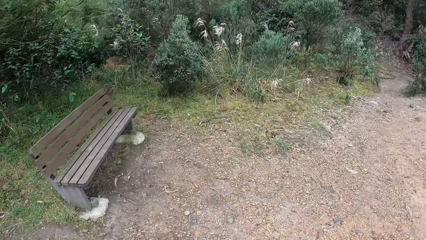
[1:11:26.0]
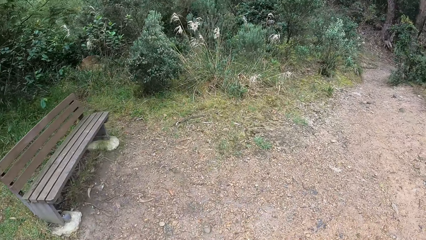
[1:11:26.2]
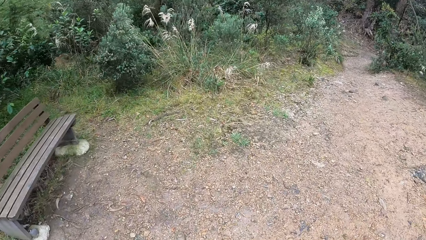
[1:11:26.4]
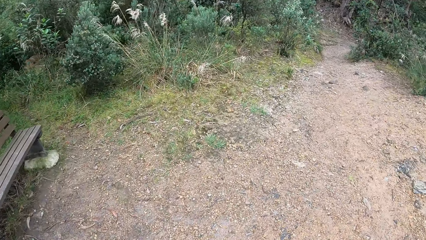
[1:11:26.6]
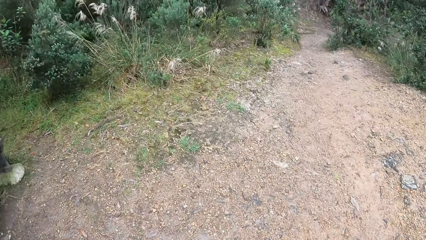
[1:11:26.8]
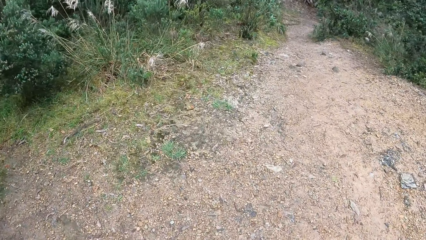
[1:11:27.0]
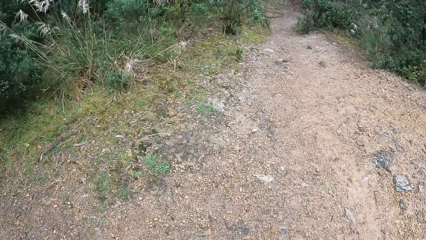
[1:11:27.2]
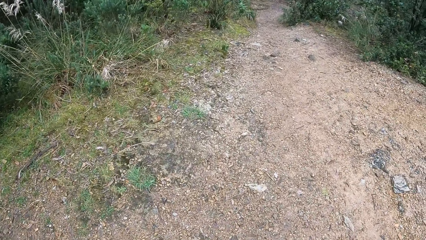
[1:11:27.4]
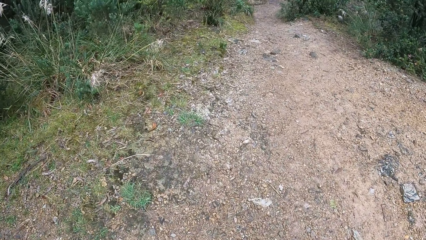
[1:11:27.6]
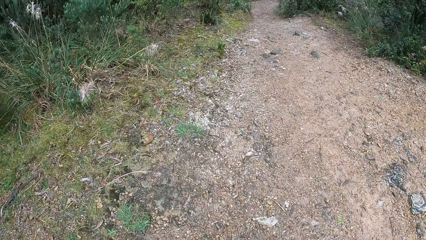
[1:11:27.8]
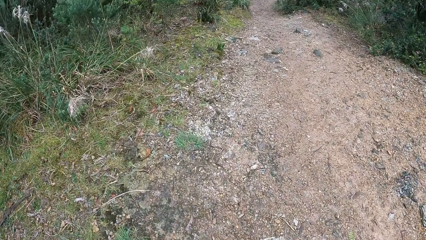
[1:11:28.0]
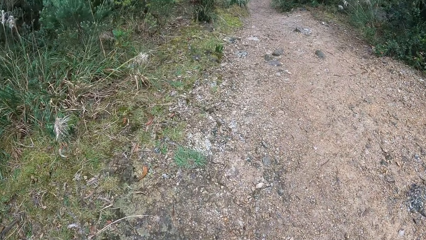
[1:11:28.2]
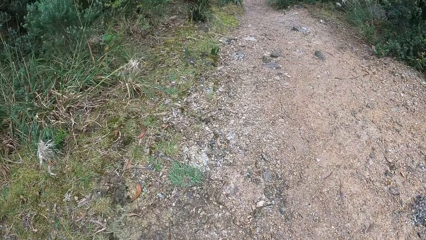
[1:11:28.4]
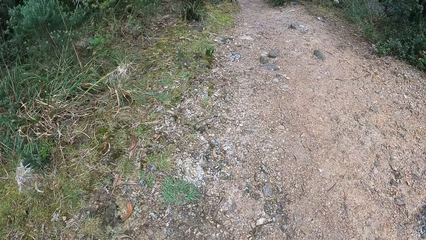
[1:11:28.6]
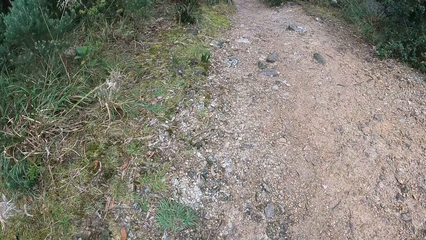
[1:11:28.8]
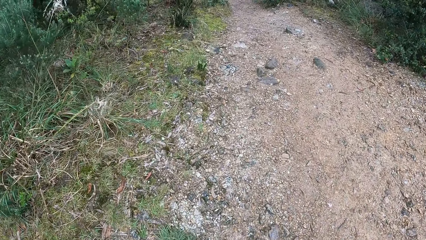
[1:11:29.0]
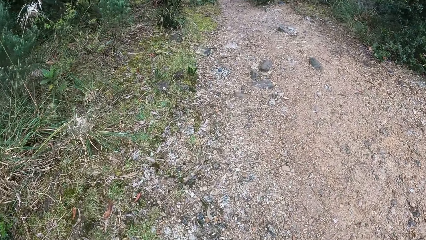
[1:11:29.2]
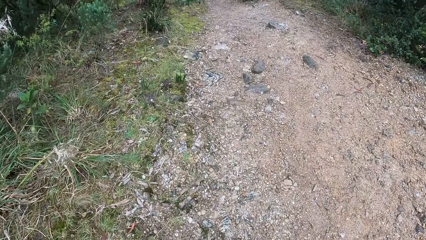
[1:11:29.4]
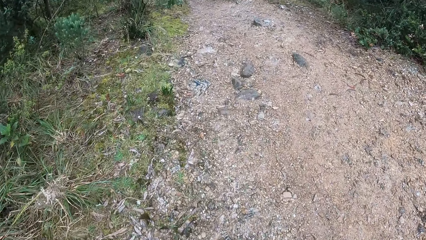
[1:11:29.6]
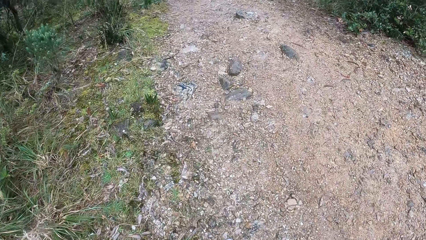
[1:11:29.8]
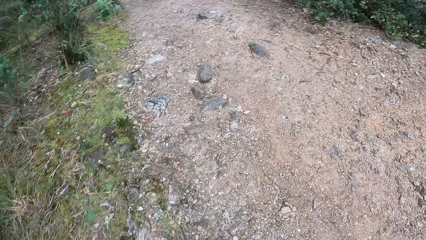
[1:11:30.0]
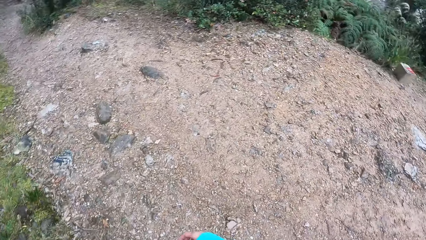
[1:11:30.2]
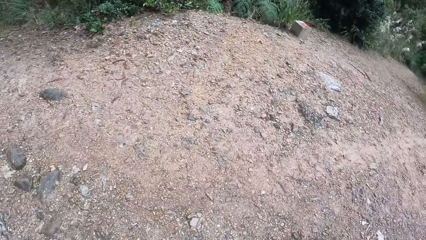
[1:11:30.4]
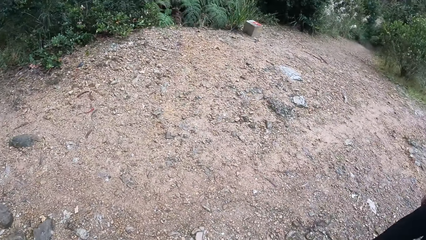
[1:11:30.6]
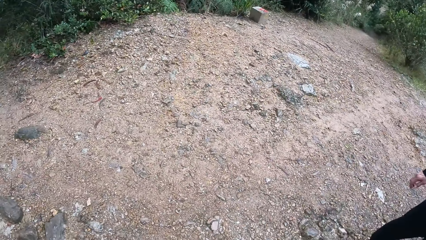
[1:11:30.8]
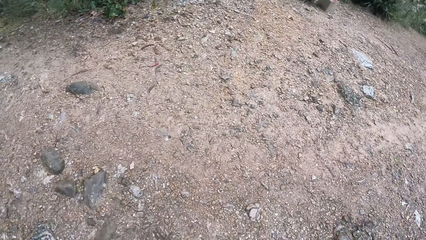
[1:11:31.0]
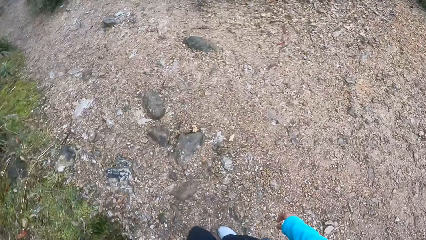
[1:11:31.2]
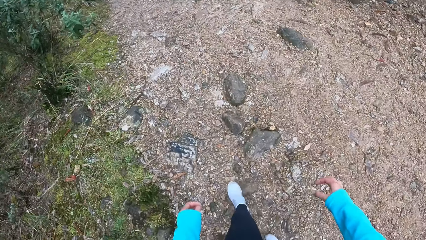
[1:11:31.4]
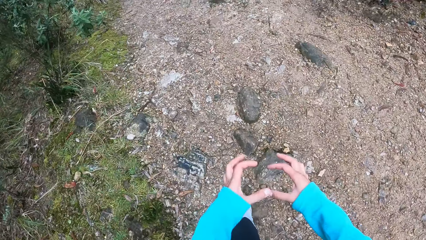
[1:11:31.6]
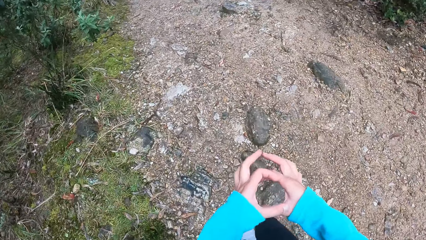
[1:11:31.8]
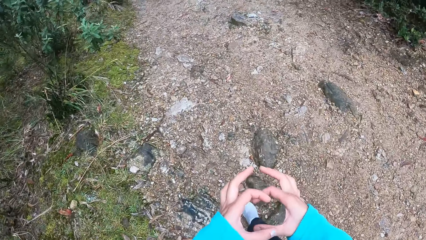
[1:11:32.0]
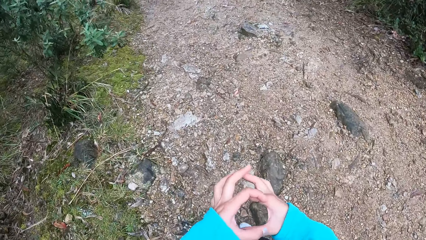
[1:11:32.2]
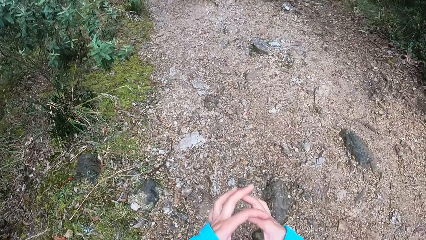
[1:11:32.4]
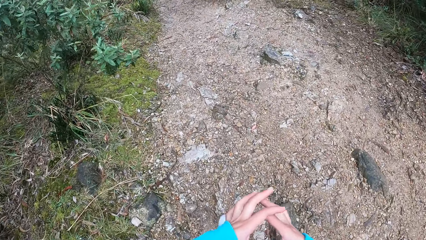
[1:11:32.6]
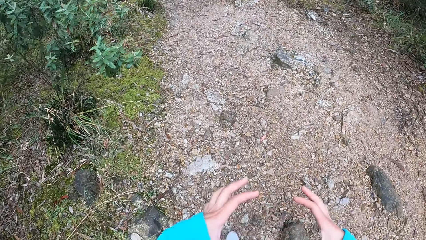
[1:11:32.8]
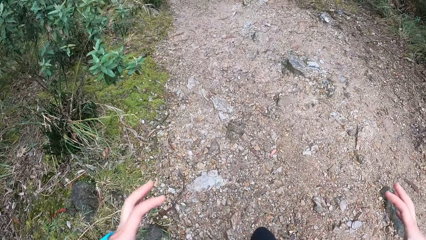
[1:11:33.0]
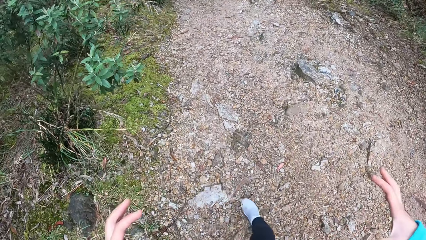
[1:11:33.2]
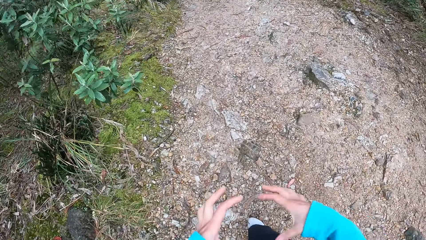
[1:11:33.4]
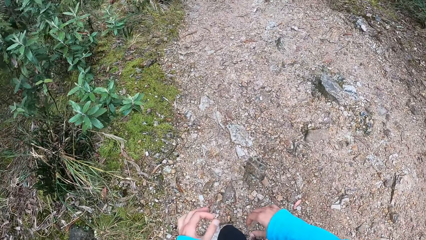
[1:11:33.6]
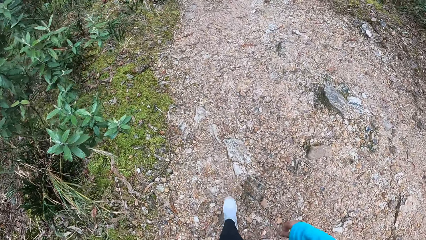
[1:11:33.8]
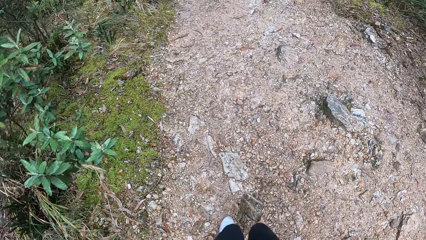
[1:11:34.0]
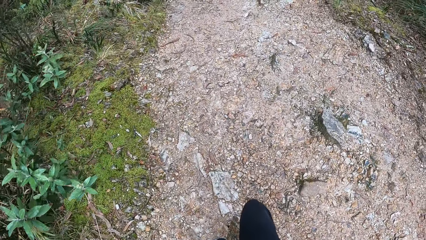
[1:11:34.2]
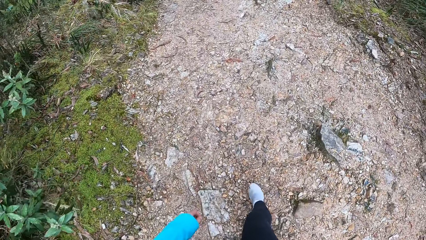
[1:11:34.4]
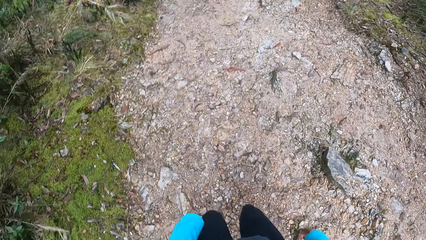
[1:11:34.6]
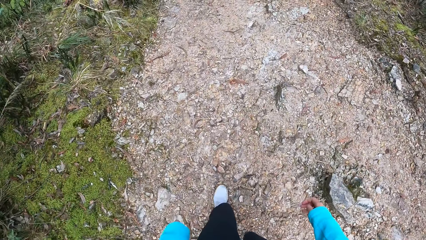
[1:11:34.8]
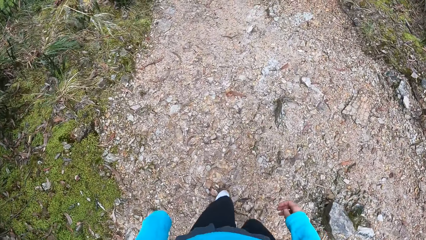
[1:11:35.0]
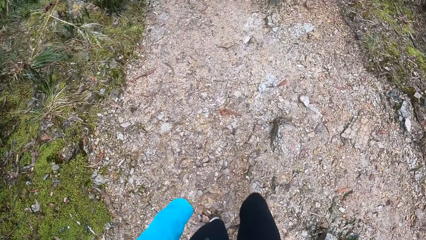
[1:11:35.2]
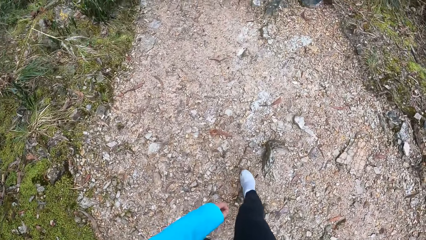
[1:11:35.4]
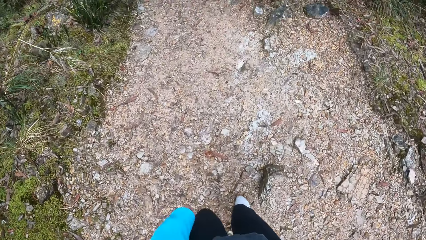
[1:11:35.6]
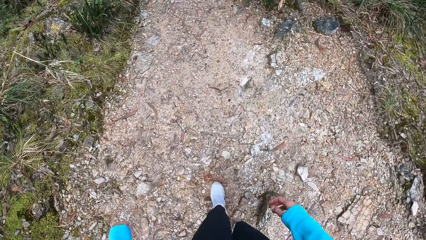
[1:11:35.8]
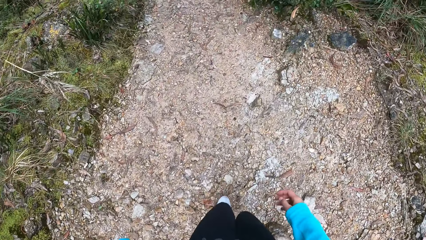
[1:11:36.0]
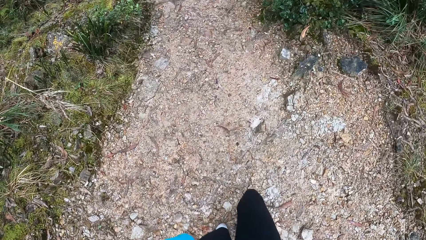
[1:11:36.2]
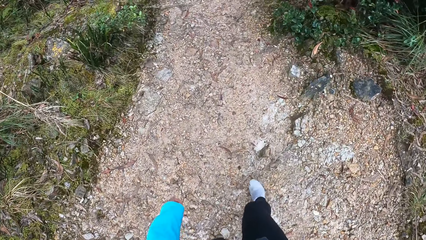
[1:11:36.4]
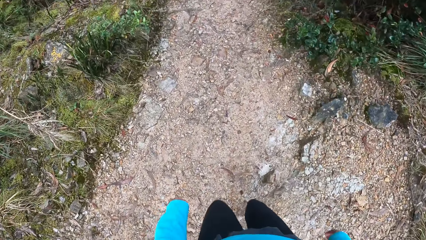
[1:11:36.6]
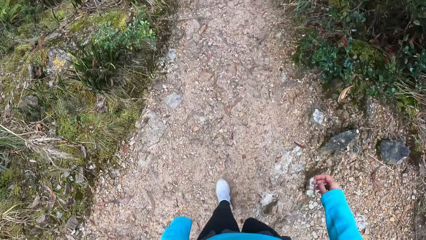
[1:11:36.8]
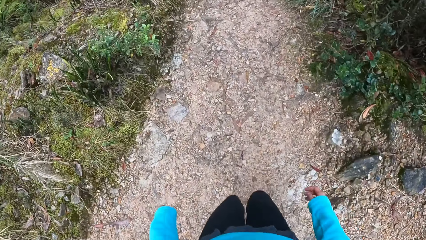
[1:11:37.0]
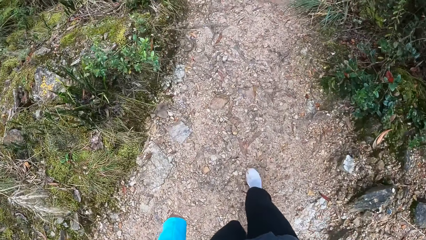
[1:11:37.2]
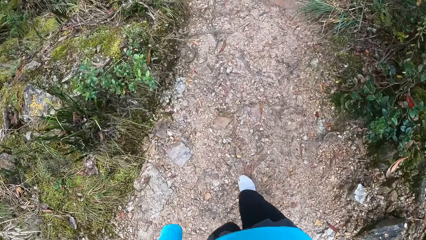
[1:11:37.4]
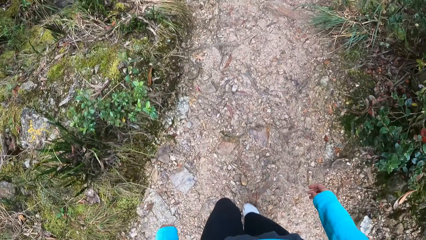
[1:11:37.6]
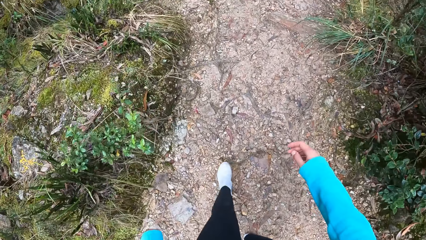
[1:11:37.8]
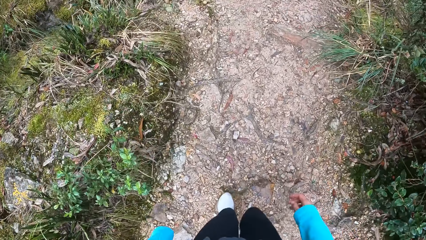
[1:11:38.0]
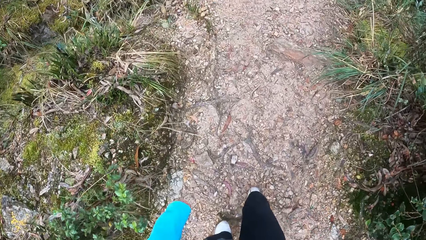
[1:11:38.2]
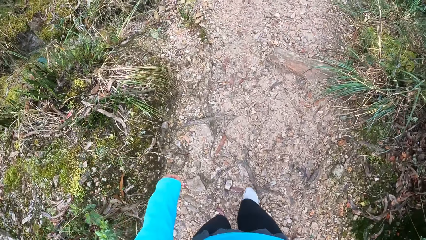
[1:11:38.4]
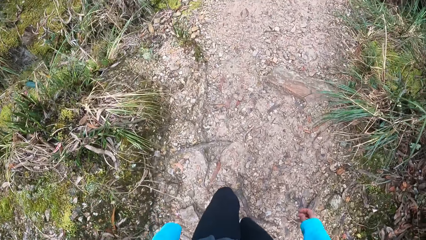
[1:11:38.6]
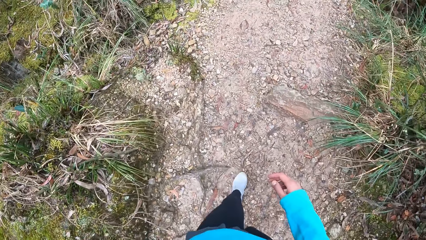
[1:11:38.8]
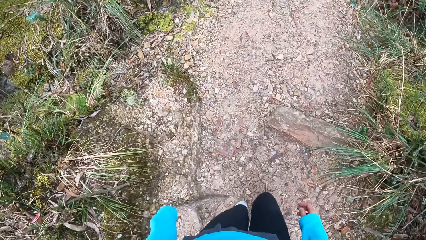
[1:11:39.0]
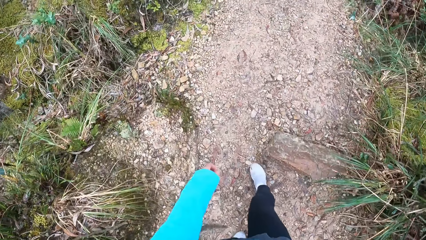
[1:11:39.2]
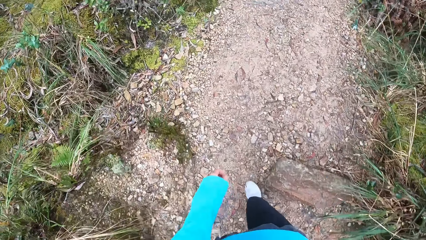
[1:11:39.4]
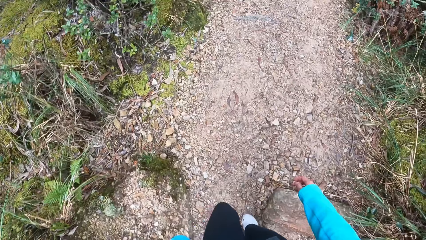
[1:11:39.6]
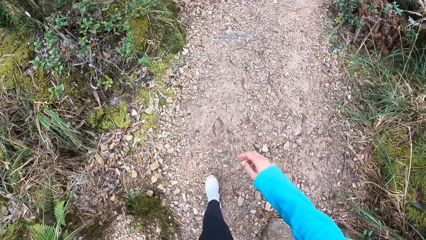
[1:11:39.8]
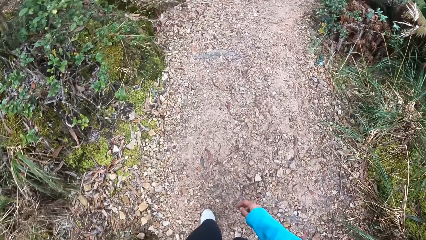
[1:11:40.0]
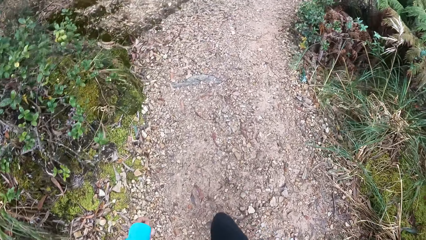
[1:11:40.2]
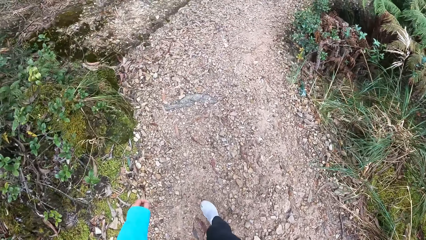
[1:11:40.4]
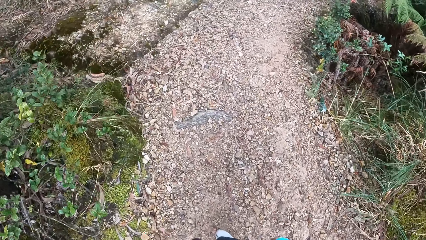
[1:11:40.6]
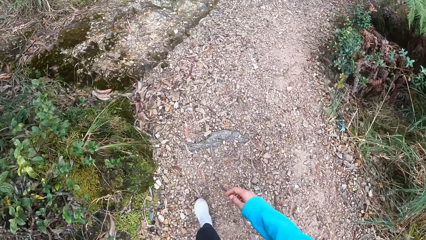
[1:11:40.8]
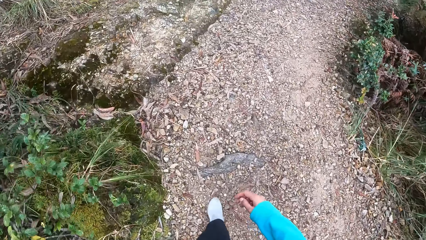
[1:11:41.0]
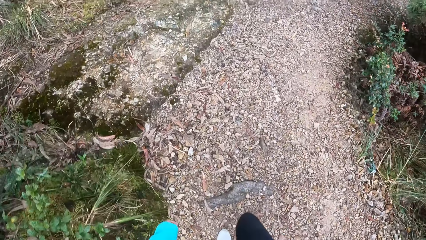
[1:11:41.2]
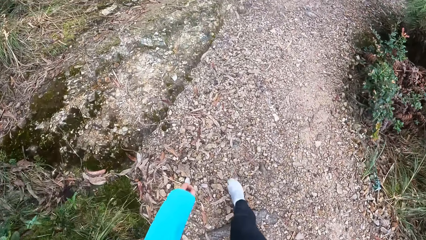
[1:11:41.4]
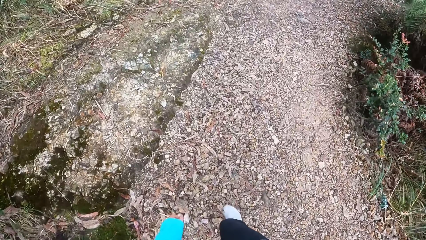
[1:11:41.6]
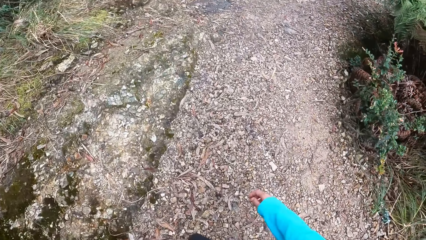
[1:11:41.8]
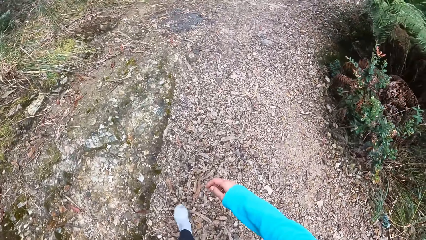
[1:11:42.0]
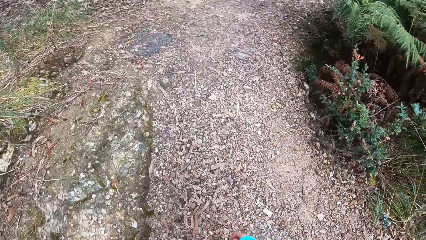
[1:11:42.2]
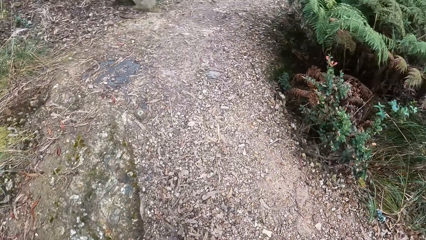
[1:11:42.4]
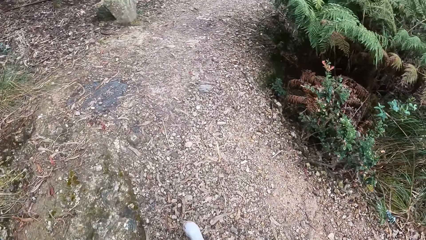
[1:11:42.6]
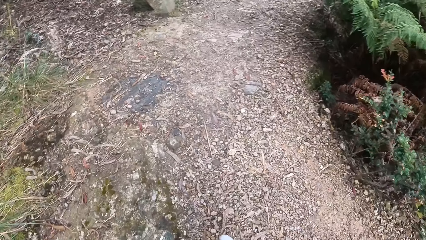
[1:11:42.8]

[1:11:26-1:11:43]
The camera wearer walks on the ground. They gesticulate both hands. They walk on the ground.
